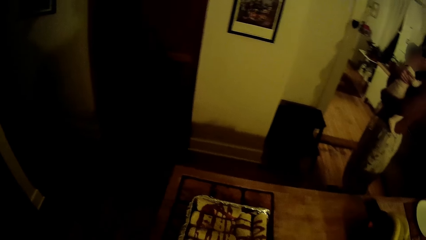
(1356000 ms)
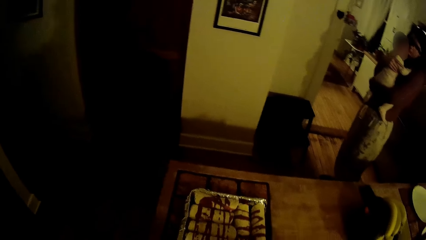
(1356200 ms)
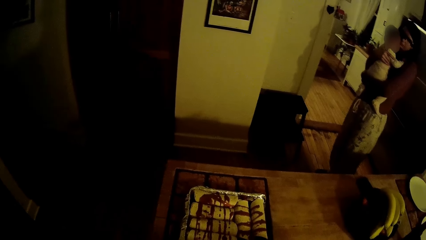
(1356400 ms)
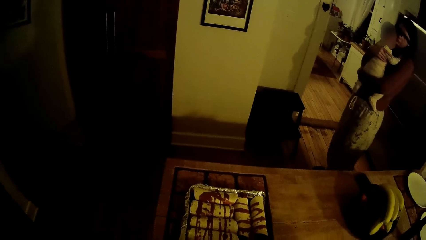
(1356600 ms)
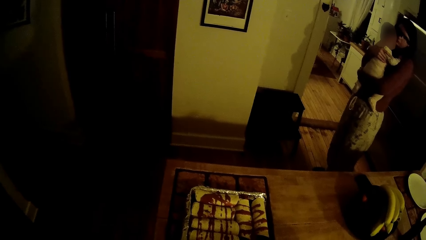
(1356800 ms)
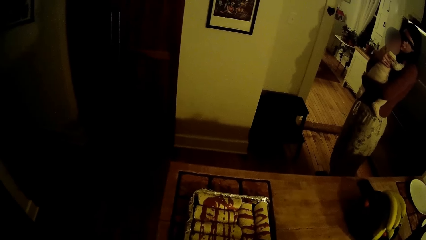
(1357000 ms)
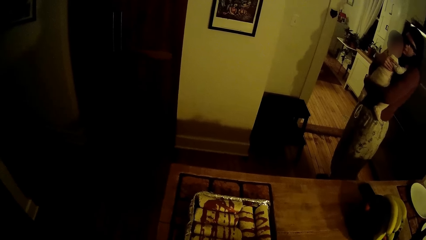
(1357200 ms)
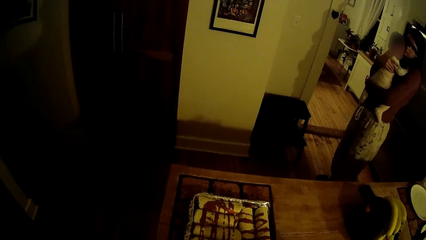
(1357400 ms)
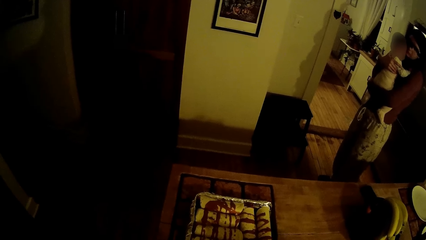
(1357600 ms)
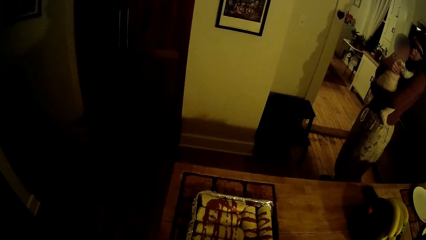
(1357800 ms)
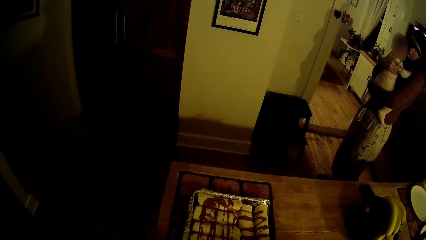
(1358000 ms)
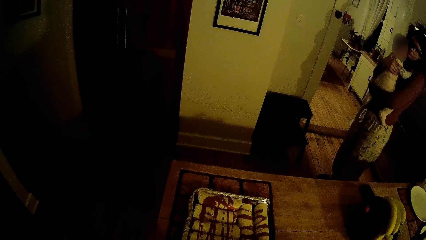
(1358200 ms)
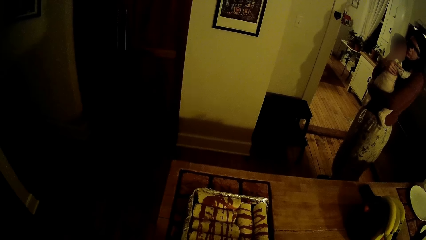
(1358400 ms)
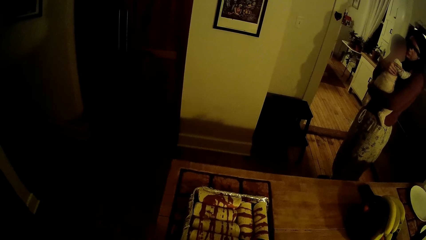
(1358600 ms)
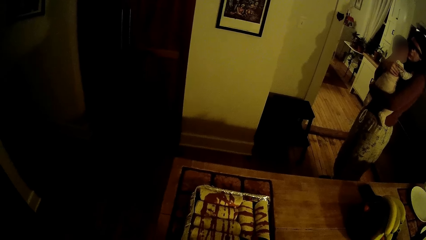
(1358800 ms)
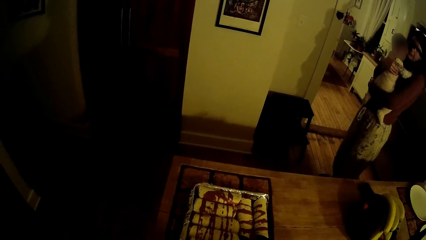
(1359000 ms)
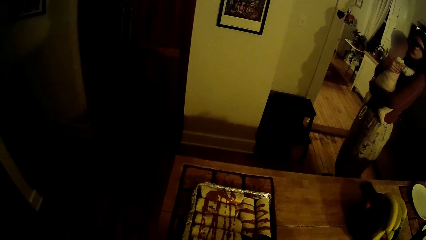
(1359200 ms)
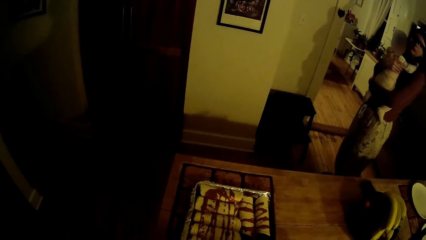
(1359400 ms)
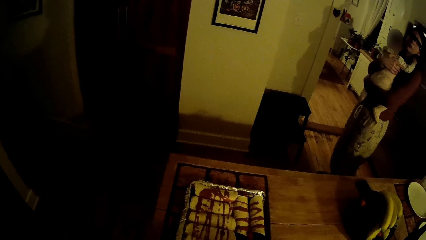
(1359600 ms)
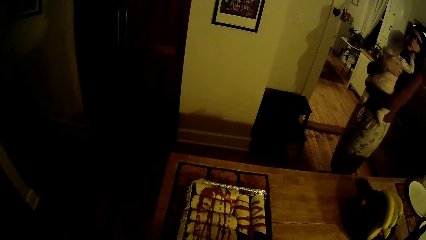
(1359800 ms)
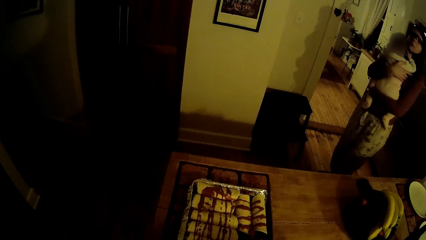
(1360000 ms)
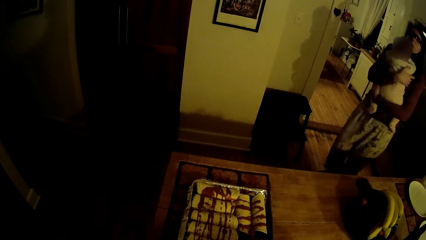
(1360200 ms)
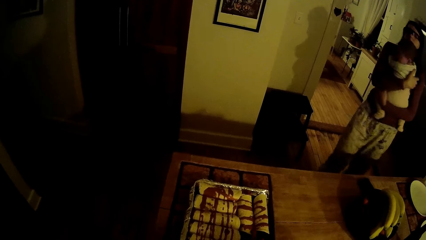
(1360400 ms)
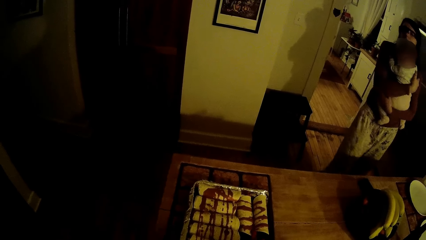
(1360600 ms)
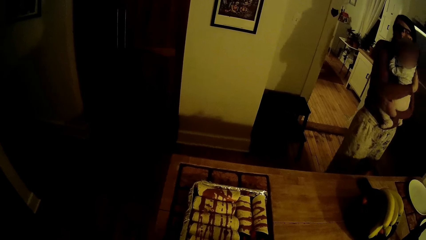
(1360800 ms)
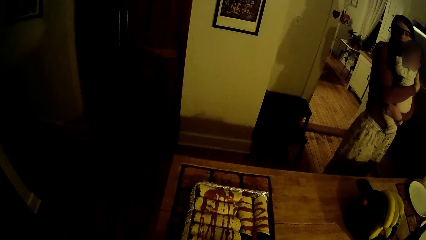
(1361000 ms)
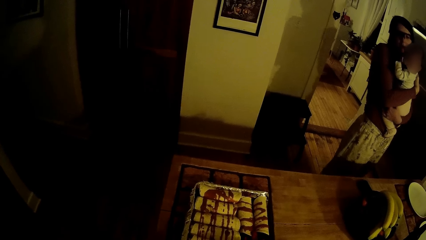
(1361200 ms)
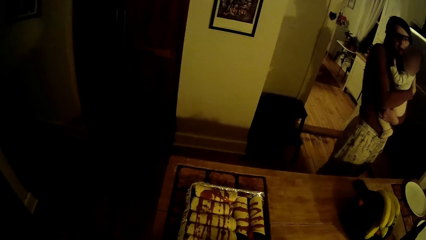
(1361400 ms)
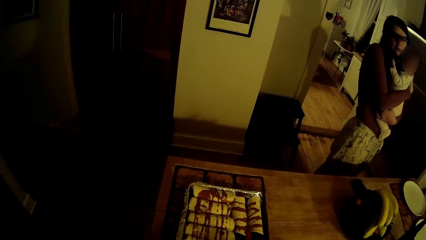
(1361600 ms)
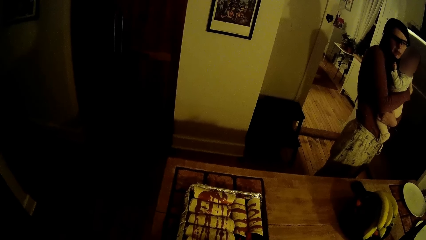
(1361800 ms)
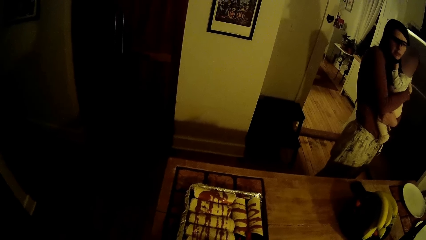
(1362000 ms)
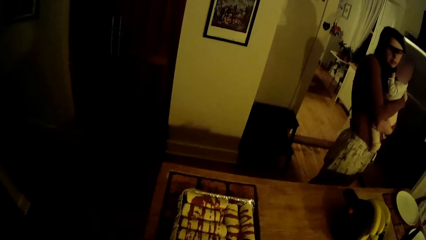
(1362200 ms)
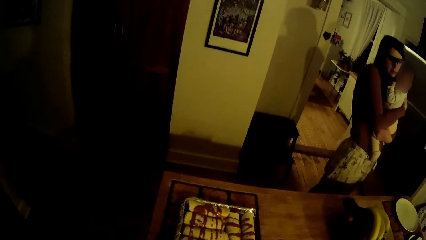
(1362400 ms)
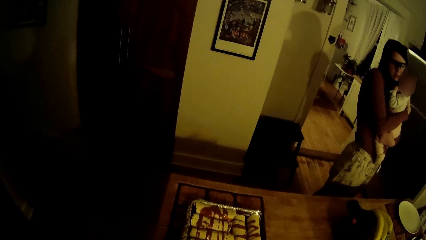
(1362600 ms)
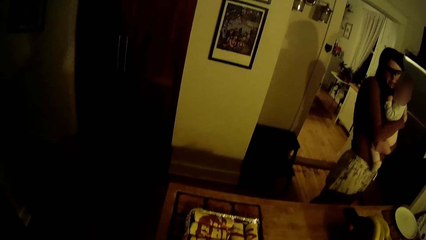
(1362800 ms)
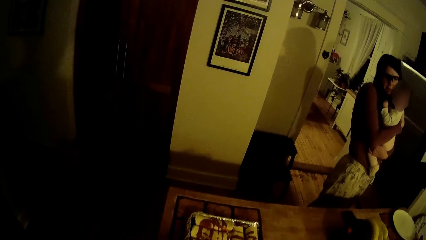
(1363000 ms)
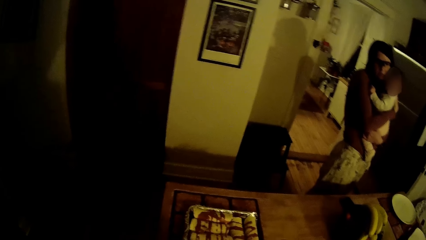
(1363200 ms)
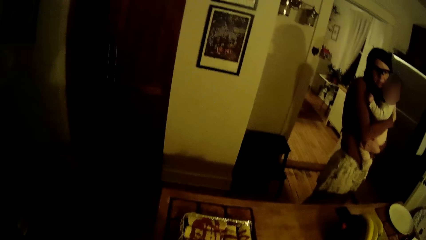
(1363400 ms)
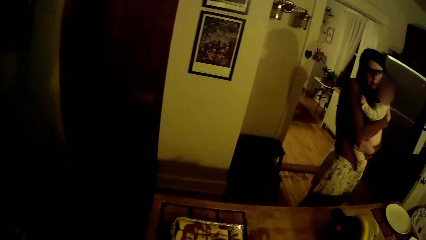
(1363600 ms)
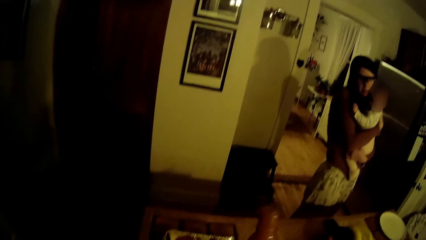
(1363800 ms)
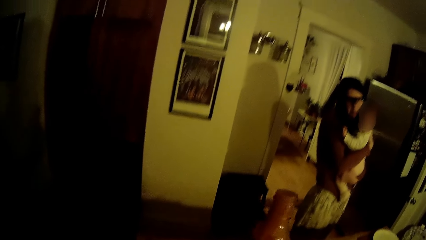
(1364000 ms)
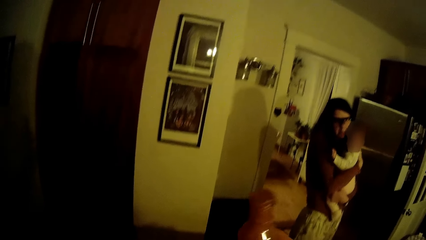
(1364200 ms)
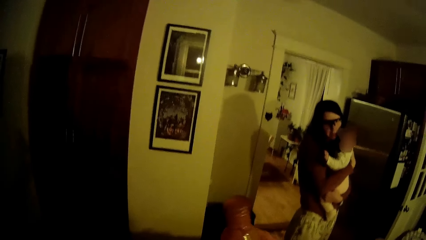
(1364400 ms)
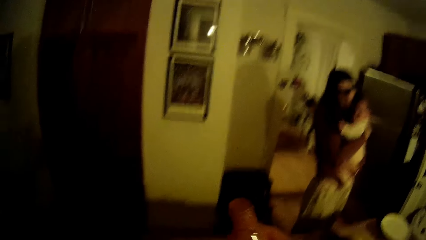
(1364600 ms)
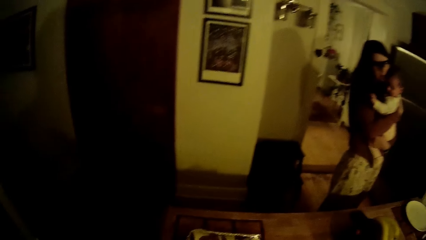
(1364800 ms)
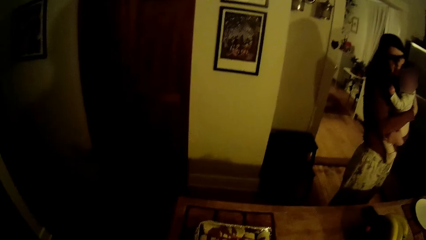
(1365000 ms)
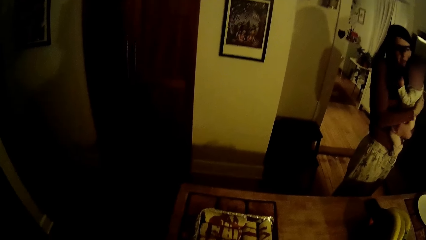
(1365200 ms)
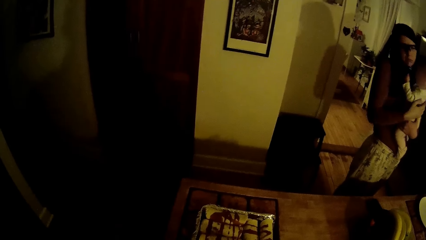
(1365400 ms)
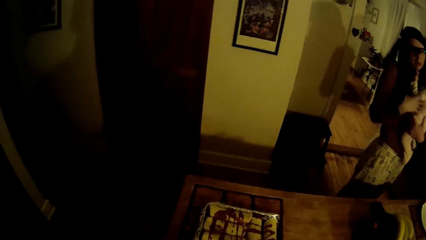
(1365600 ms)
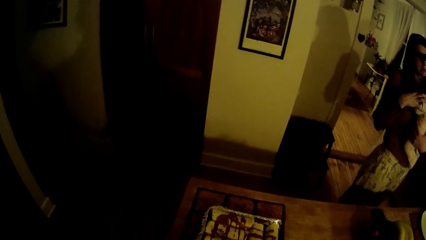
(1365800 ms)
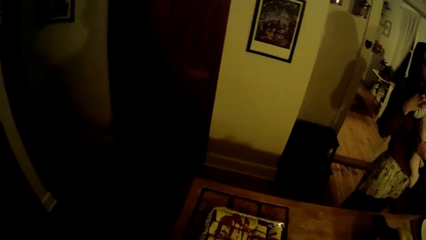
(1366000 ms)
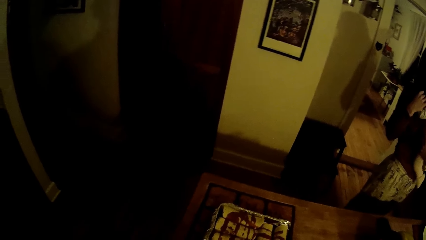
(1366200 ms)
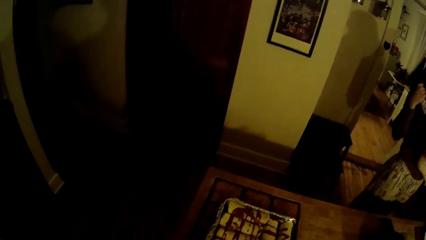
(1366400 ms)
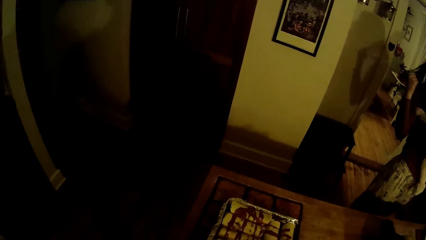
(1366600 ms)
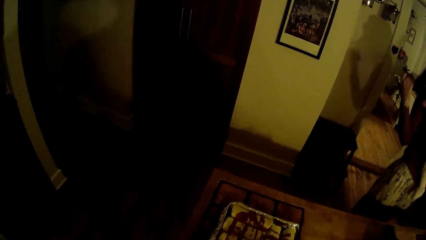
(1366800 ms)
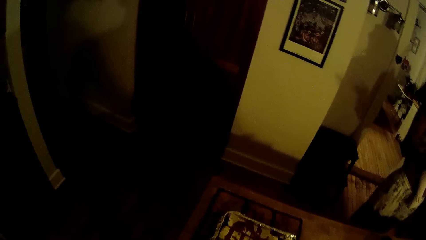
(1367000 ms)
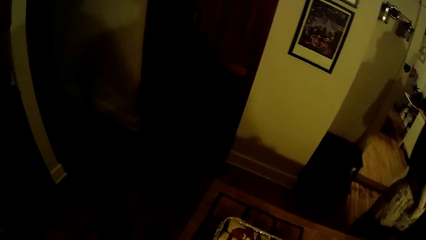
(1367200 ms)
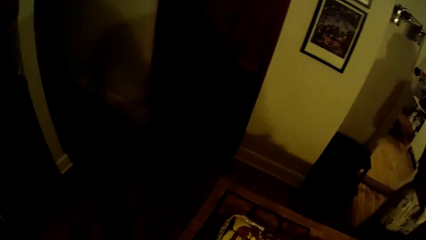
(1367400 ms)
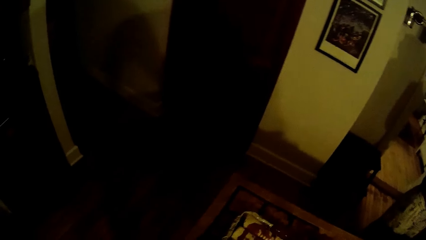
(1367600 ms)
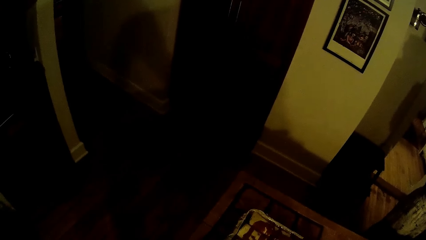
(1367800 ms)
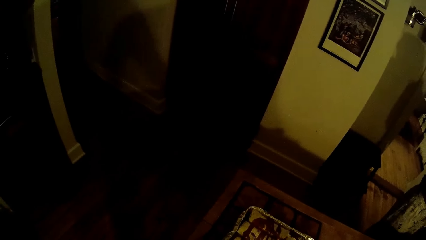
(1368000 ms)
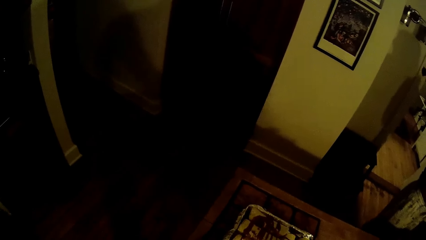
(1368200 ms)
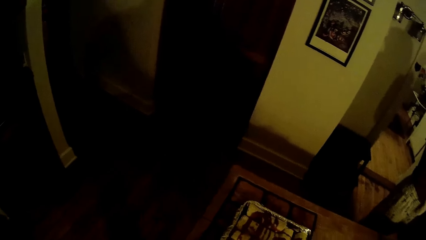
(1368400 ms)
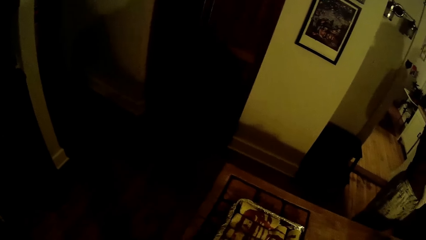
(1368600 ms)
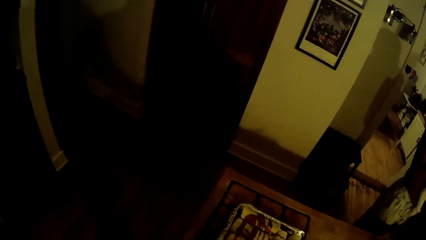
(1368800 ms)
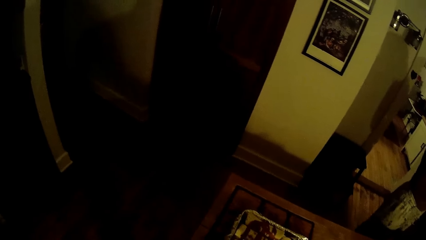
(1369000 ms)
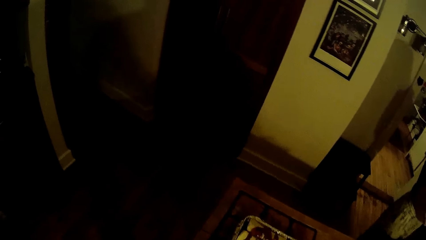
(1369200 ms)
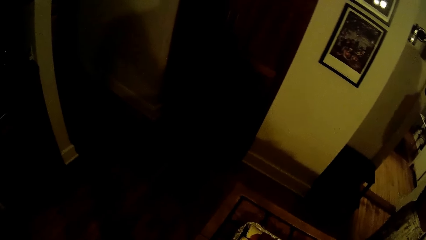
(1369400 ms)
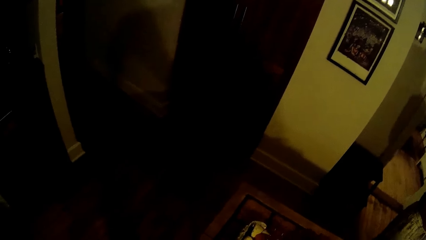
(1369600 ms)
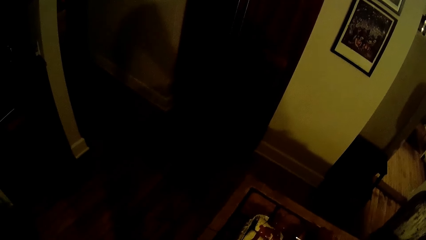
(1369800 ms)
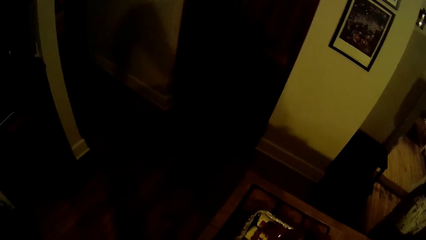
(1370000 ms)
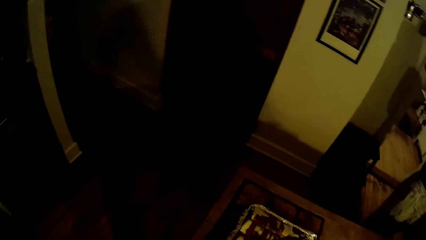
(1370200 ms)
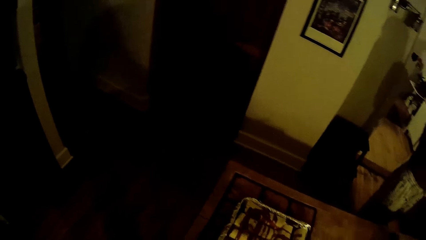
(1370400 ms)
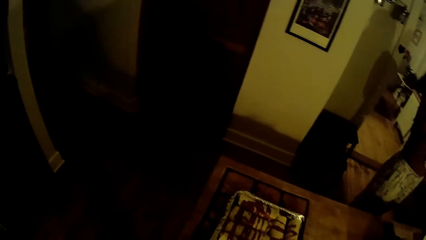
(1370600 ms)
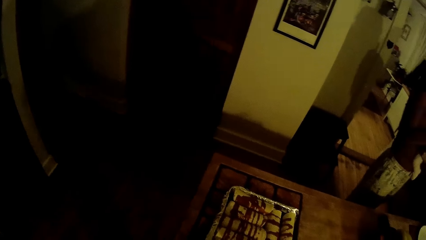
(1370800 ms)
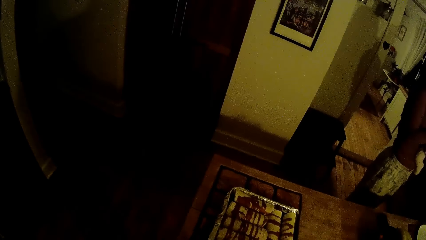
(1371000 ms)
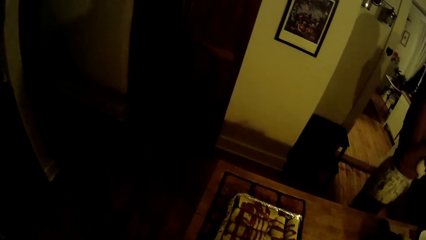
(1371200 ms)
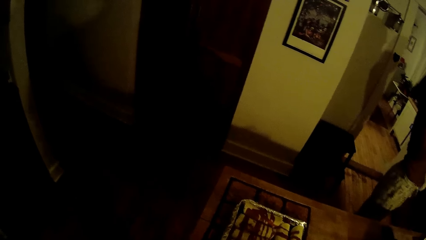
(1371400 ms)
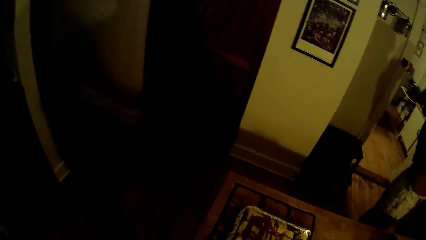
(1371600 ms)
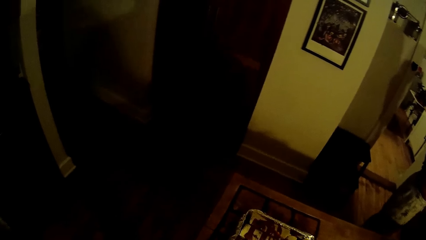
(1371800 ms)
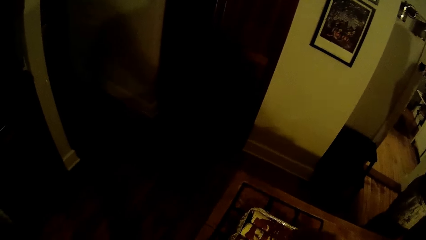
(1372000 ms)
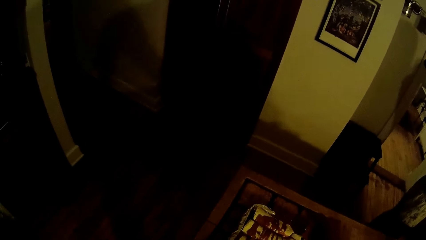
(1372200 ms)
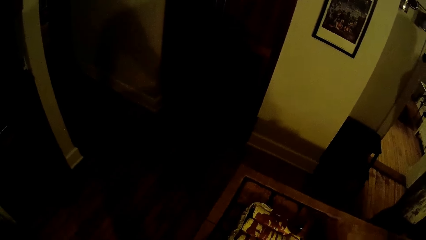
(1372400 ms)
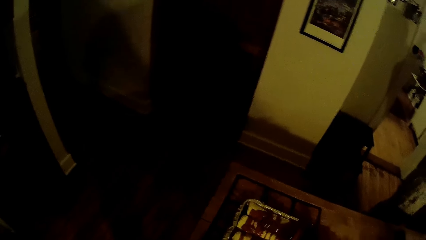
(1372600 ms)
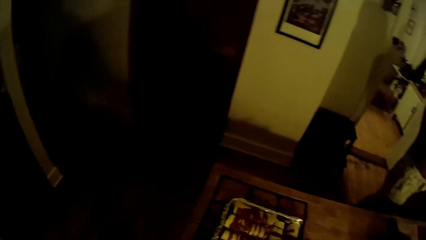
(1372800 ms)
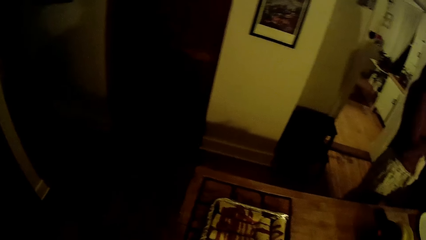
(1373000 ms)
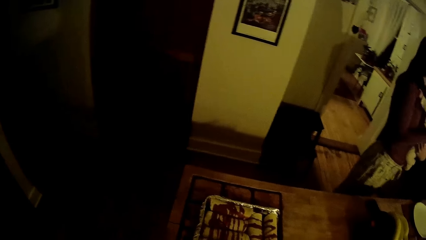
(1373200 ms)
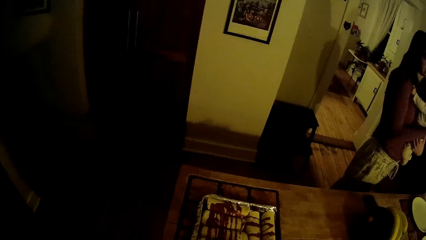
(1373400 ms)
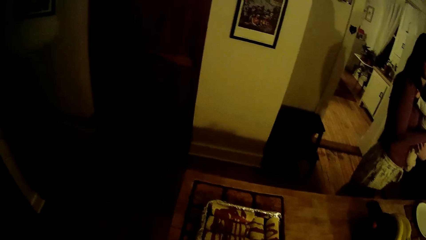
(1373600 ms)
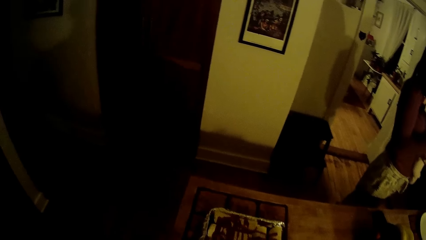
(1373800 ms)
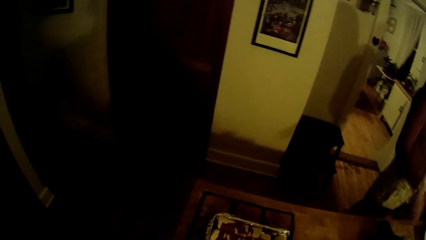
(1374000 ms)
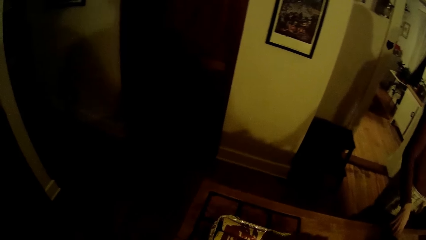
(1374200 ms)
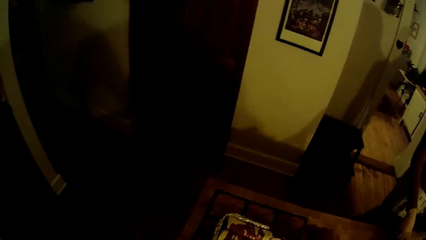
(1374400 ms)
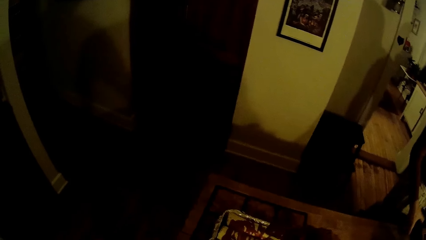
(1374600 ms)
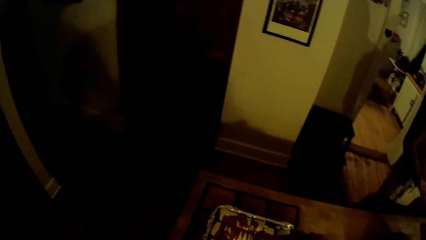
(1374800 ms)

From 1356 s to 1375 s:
The camera wearer converses with the woman. They converse with a person. They lift a bottle of tomato sauce and pour the sauce in the food. The woman talks to the baby. The woman talks to the camera wearer. The woman picks up a mobile phone with her right hand.
